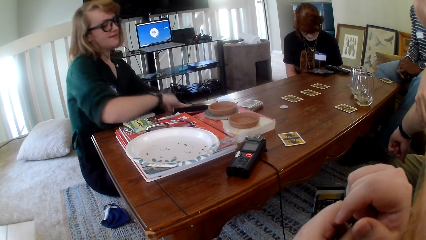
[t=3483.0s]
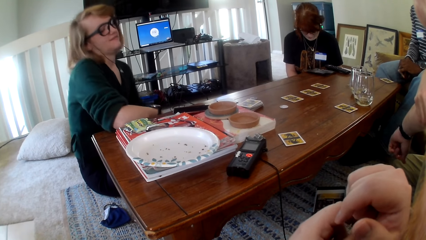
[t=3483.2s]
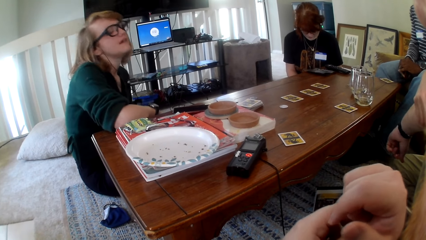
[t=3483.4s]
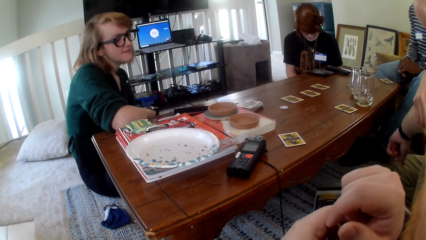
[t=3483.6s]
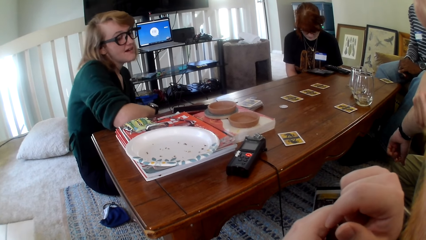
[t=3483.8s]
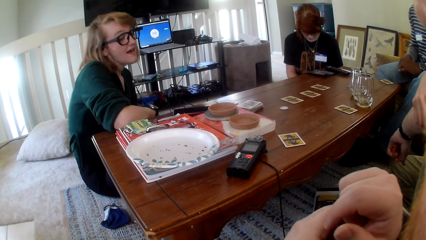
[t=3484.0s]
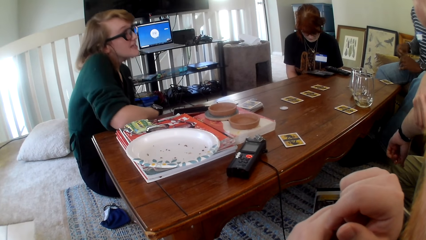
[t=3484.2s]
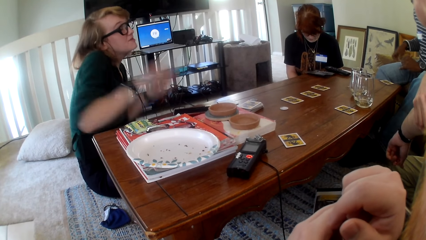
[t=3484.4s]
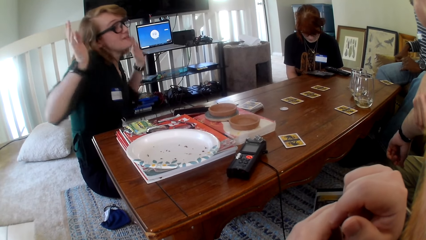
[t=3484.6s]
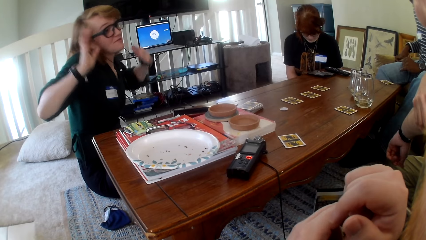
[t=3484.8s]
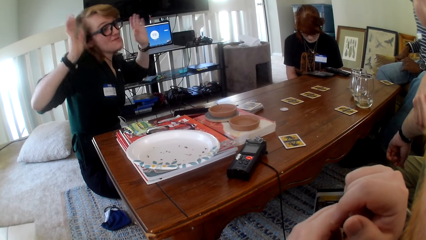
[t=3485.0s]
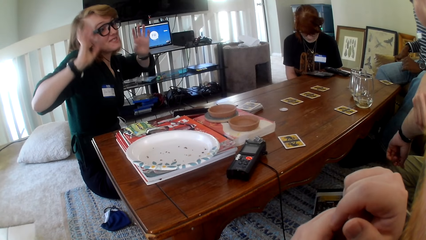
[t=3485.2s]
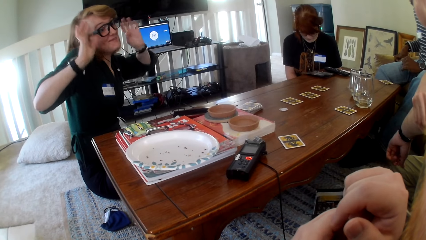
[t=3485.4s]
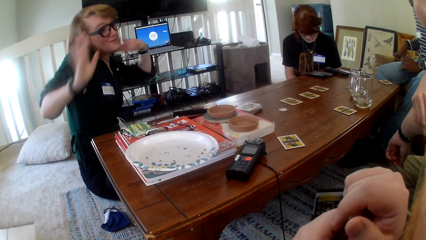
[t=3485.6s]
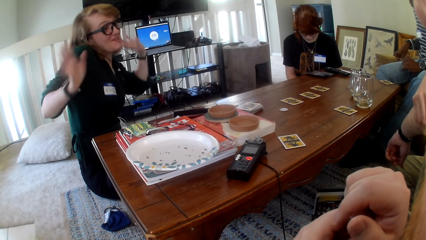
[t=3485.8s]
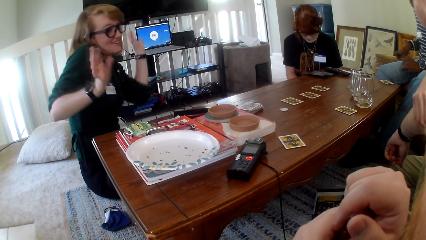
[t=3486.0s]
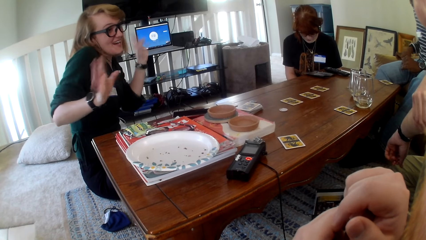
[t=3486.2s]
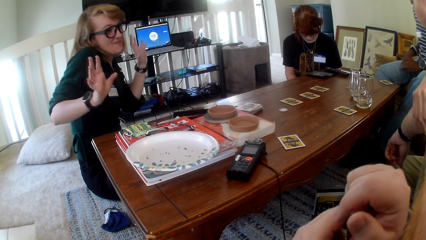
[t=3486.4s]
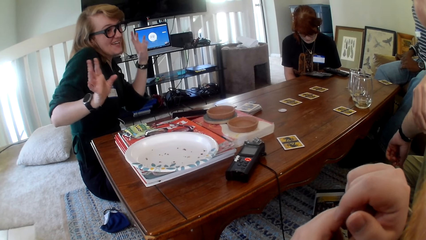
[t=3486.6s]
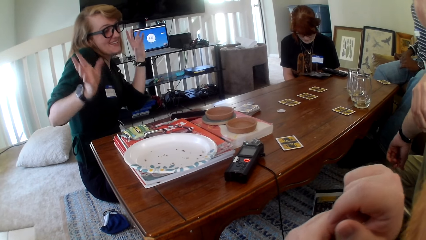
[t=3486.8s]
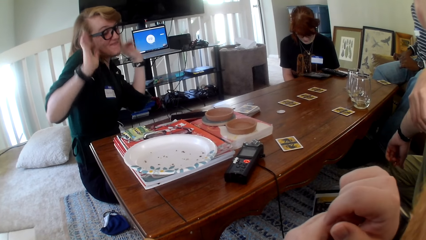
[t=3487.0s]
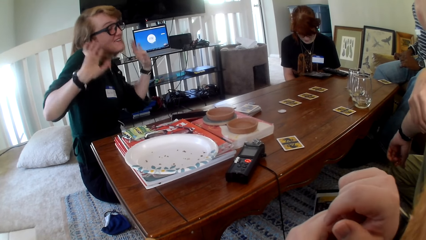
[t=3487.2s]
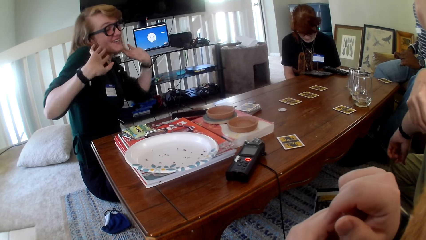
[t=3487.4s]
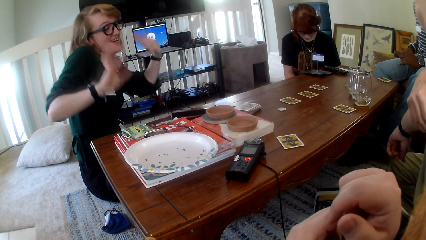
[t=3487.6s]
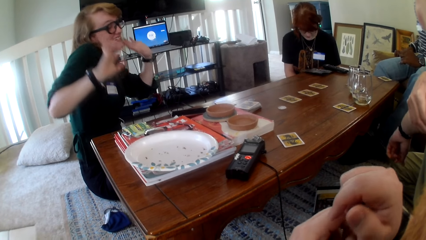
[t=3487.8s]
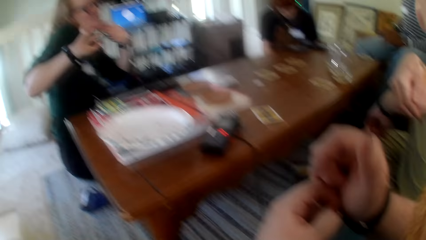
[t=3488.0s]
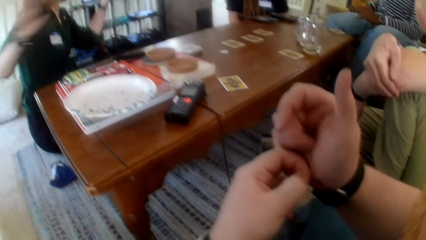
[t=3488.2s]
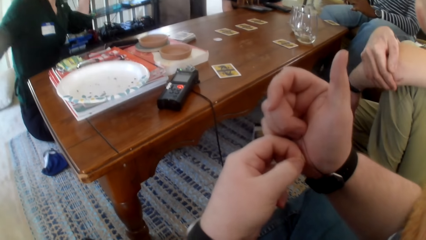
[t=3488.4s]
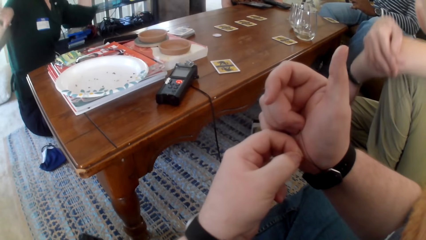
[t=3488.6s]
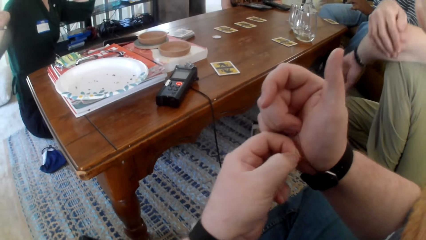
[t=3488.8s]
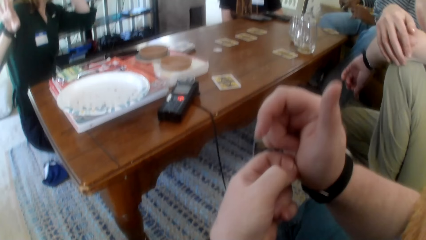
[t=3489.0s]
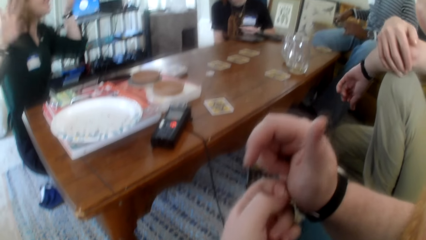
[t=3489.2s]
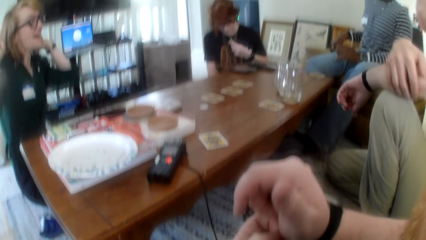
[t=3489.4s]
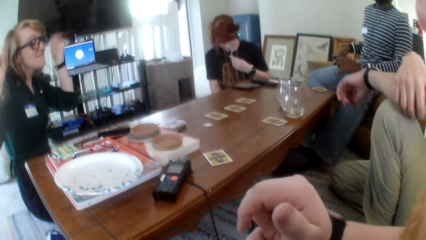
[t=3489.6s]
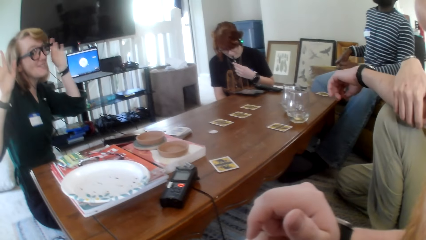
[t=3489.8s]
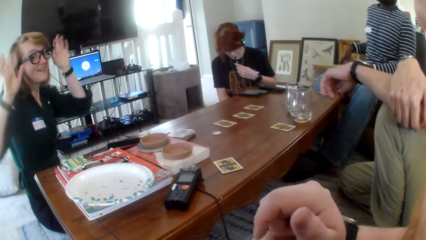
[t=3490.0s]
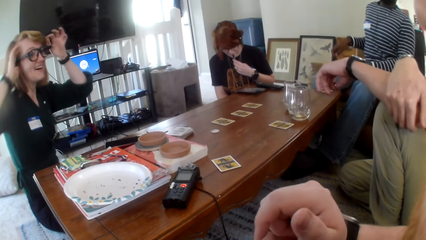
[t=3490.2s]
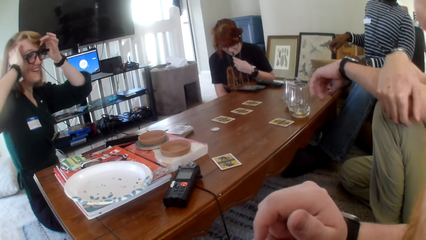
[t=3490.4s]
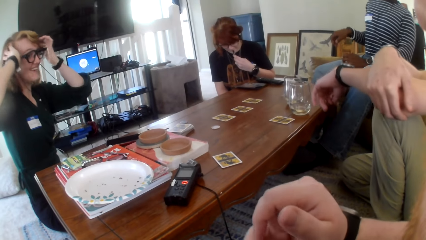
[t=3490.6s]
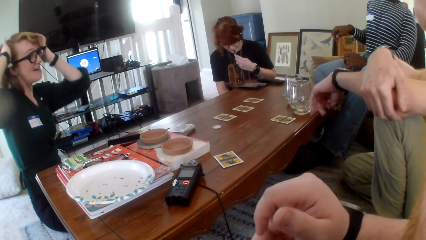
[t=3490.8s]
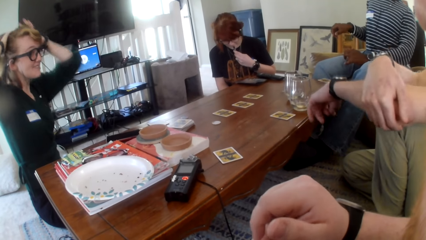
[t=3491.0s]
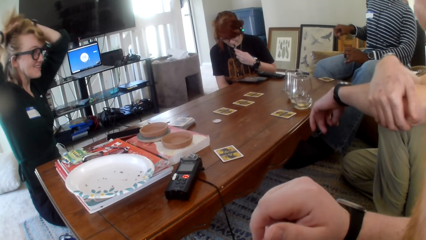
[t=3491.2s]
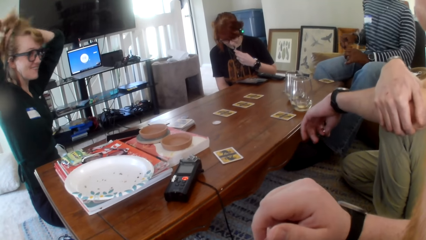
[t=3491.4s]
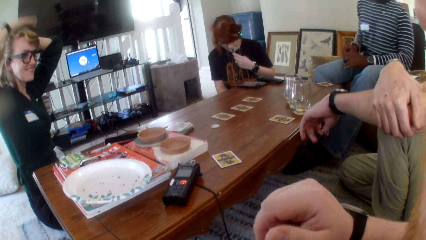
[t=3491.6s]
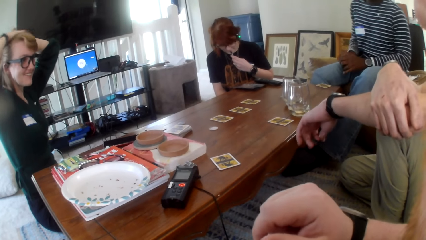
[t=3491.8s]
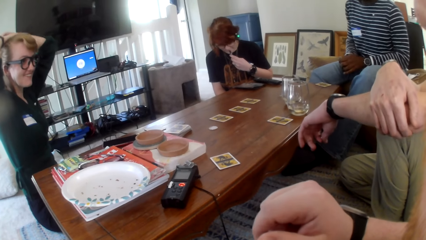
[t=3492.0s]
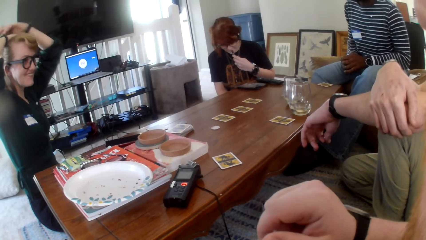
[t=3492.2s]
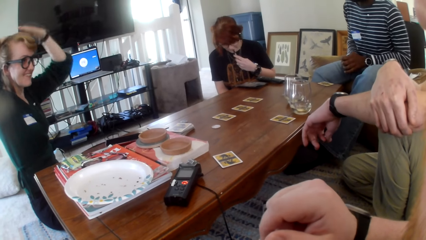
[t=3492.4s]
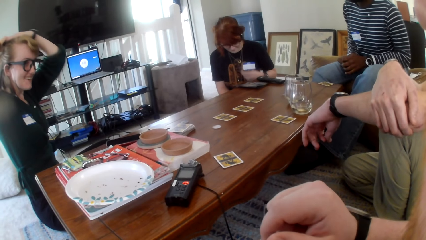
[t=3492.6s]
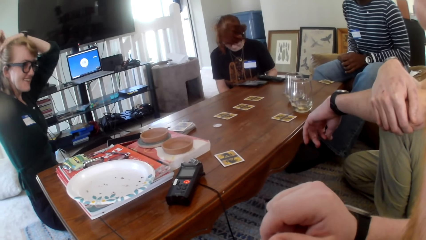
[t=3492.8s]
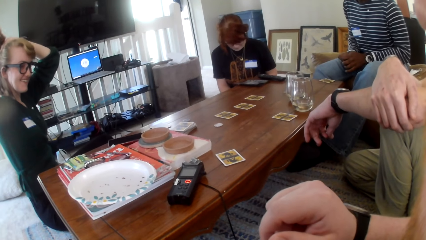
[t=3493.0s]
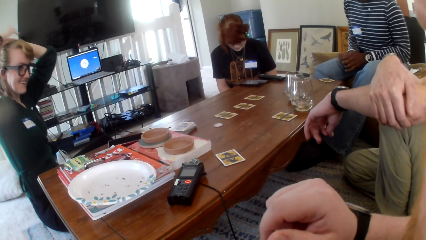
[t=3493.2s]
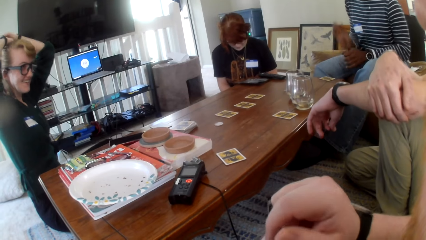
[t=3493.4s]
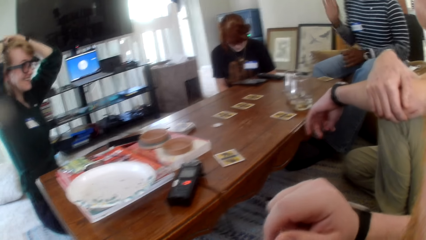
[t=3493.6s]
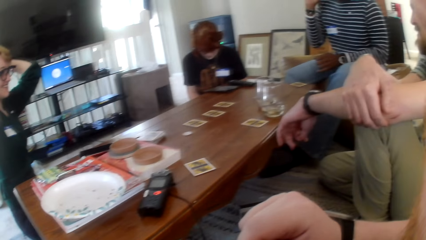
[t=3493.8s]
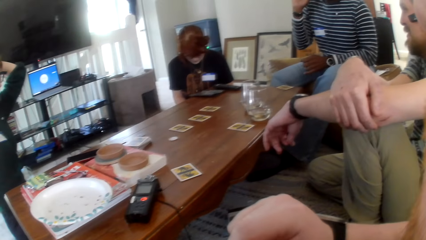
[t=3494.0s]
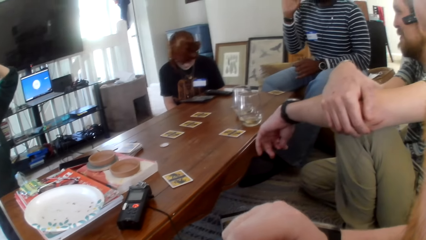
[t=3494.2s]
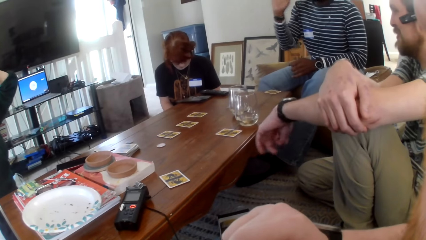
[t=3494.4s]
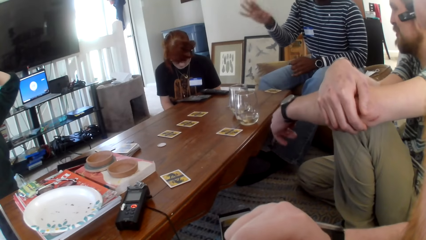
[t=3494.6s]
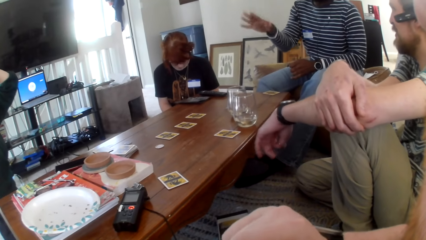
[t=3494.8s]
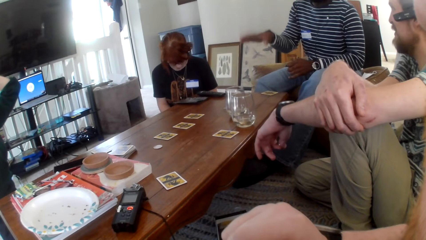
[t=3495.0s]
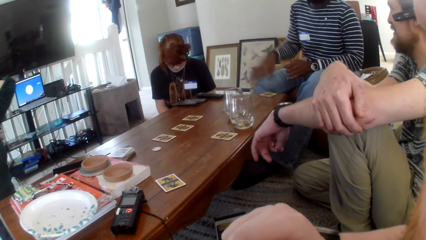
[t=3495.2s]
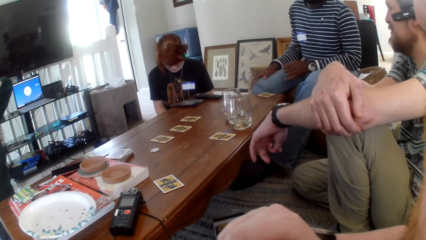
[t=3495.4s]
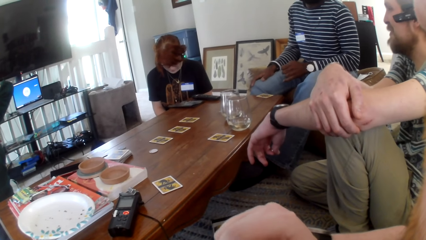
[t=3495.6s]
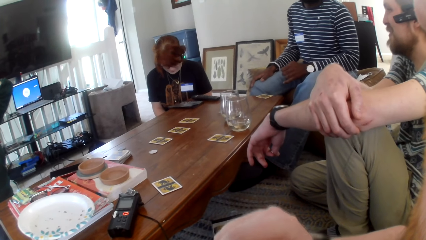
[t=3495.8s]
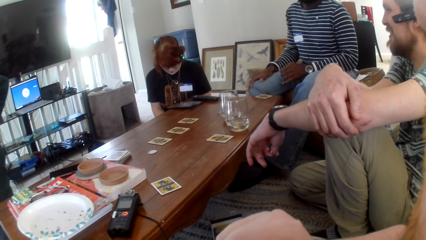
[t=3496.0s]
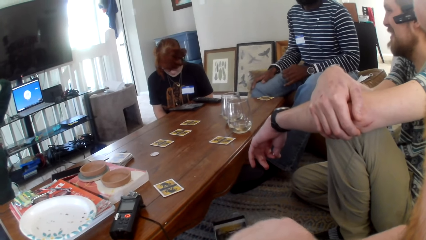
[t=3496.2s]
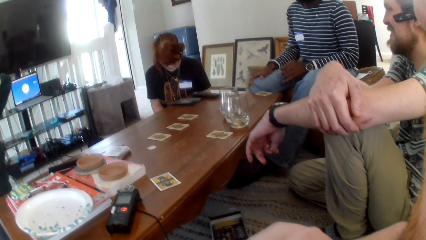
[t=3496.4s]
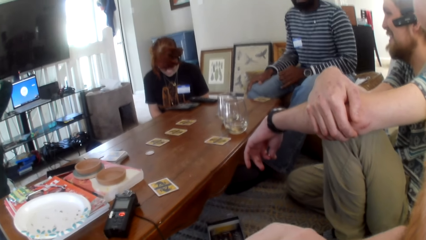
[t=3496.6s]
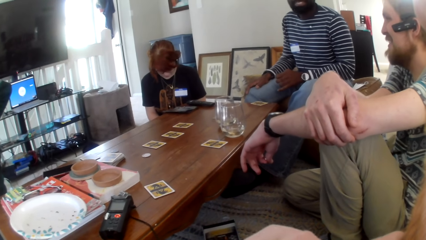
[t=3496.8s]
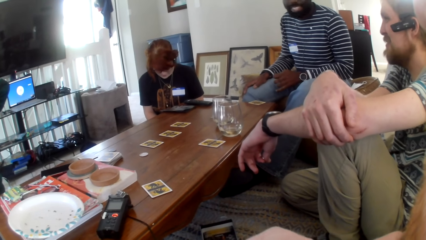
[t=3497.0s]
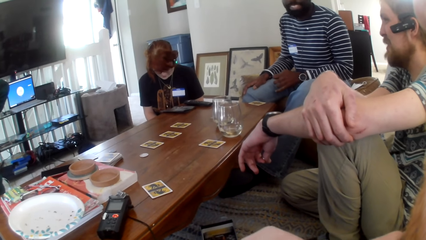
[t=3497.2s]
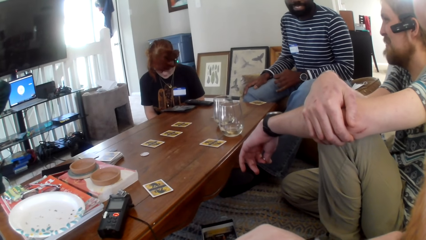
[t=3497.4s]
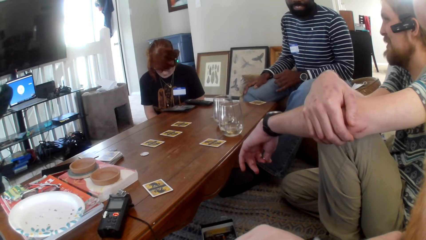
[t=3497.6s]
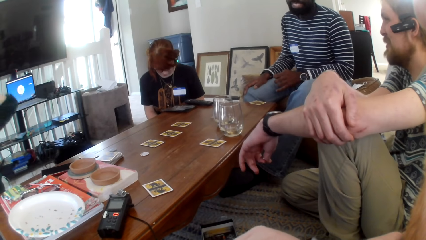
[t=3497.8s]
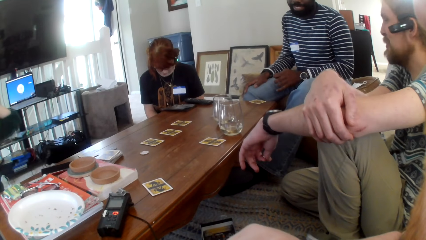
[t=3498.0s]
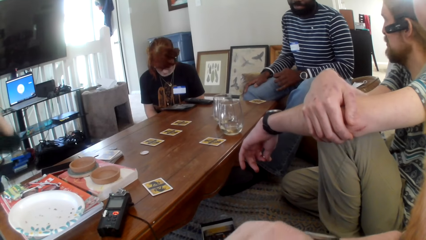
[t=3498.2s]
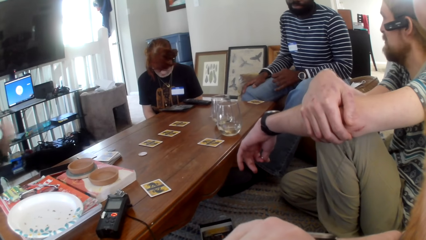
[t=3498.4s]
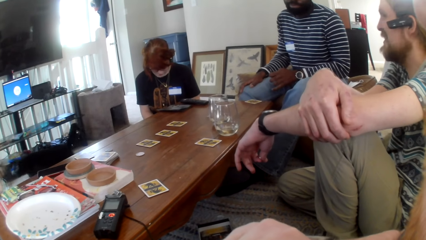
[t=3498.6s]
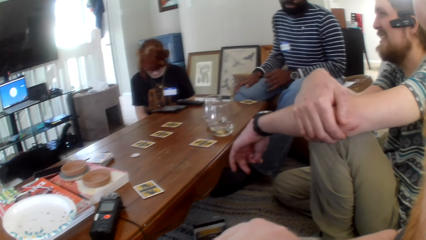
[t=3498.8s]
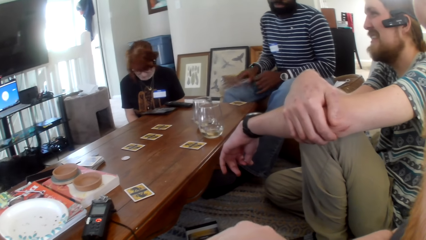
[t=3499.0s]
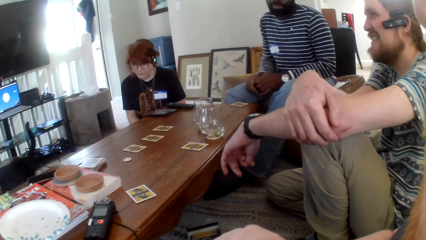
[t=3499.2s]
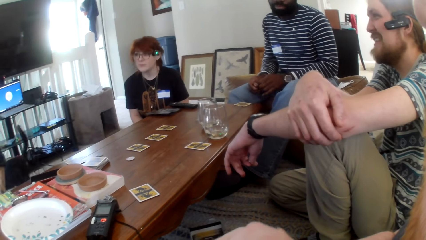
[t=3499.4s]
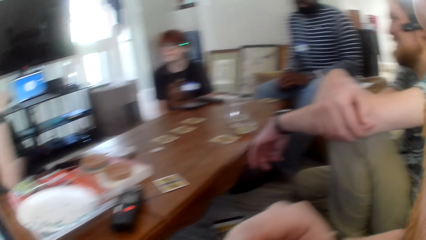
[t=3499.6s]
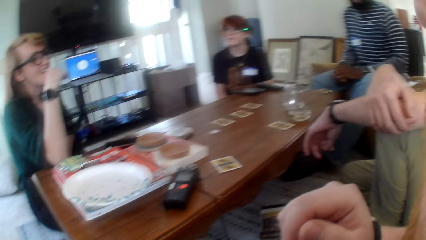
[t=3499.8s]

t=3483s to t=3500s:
A person shows a hand sign. The person touches hair. The camera wearer touches a hand.
